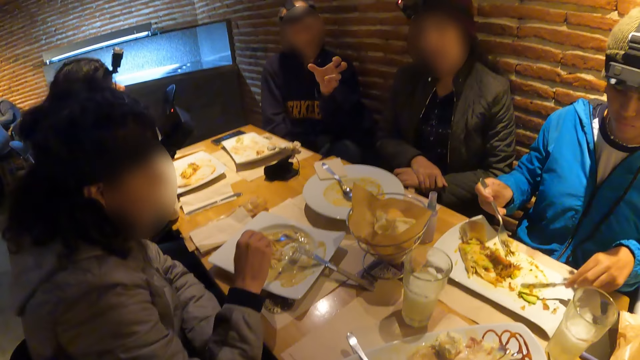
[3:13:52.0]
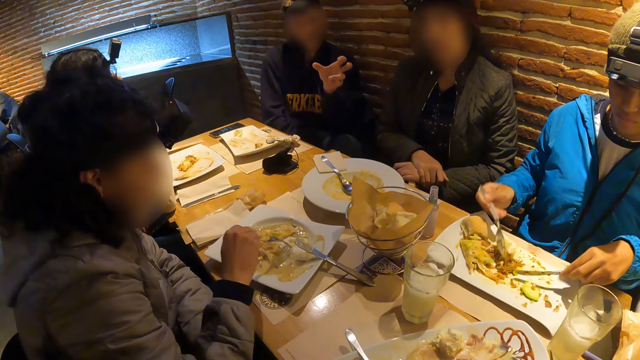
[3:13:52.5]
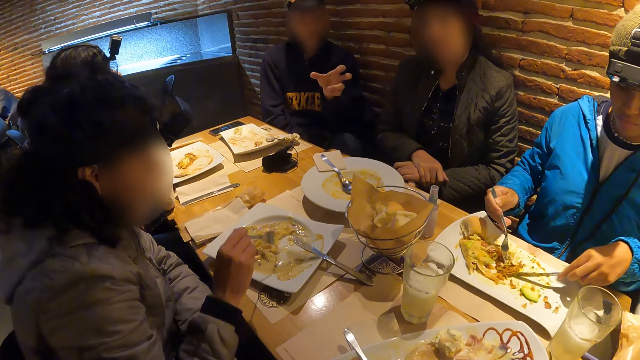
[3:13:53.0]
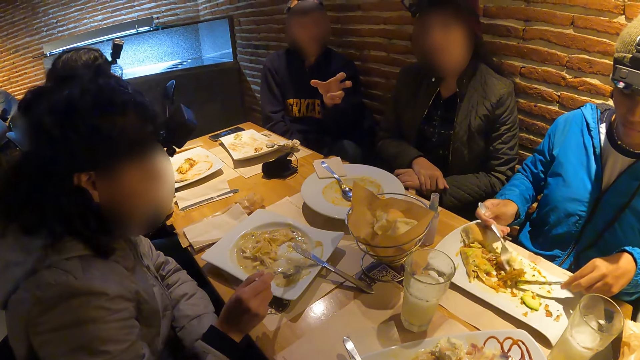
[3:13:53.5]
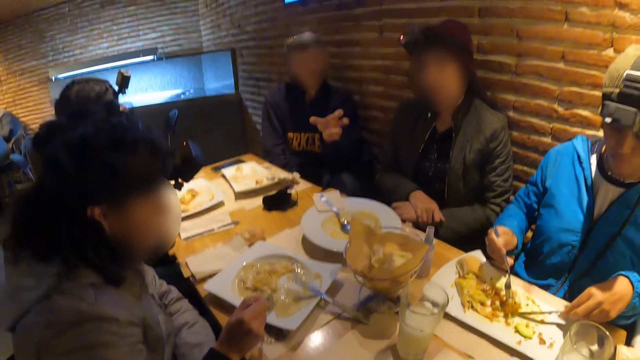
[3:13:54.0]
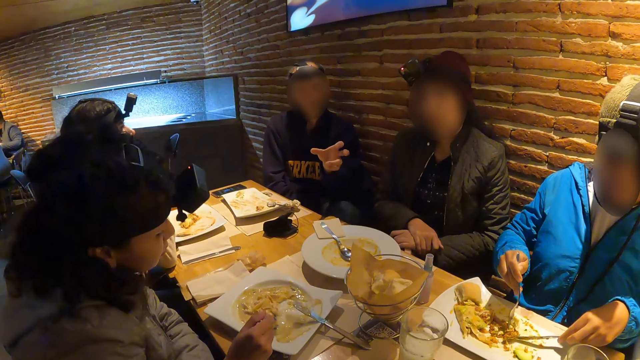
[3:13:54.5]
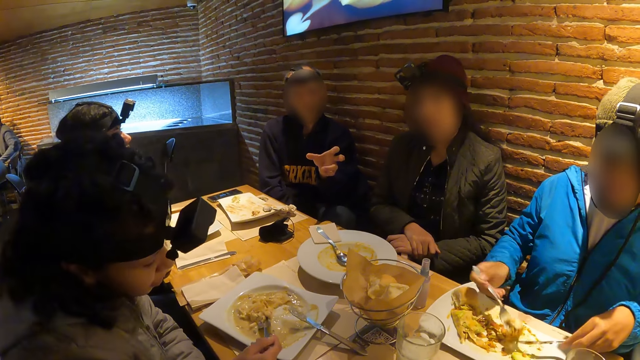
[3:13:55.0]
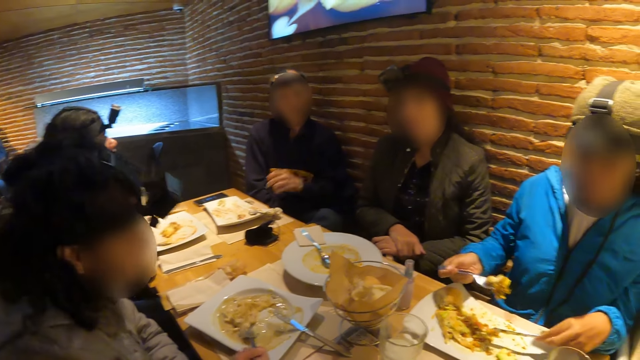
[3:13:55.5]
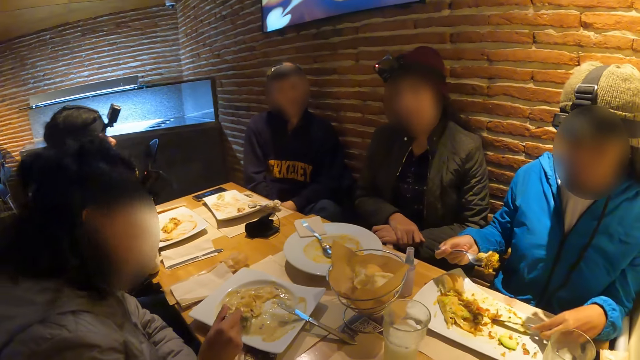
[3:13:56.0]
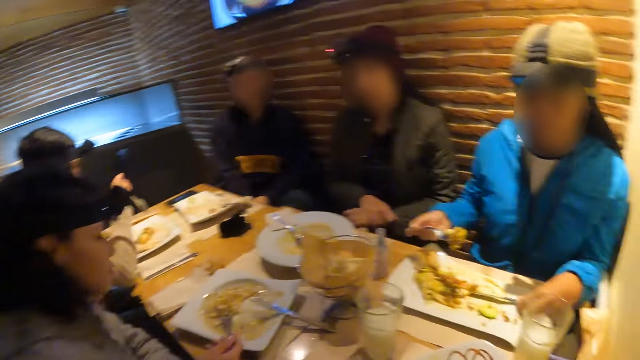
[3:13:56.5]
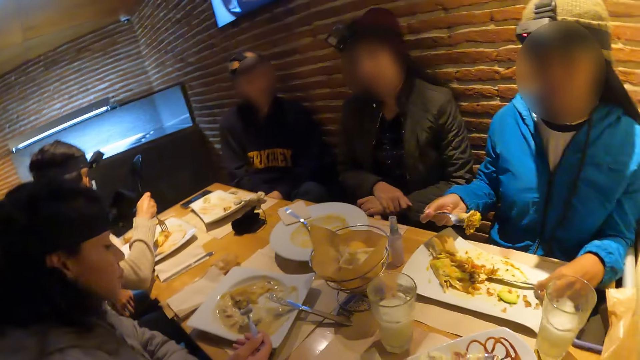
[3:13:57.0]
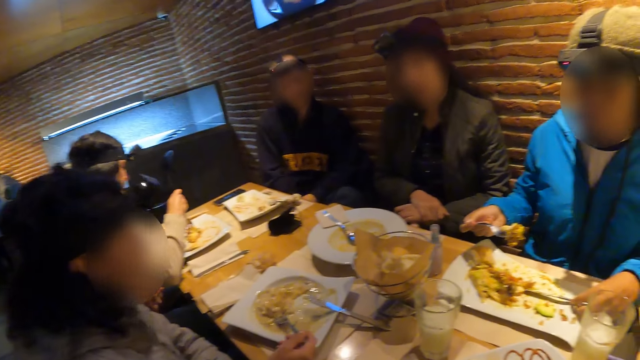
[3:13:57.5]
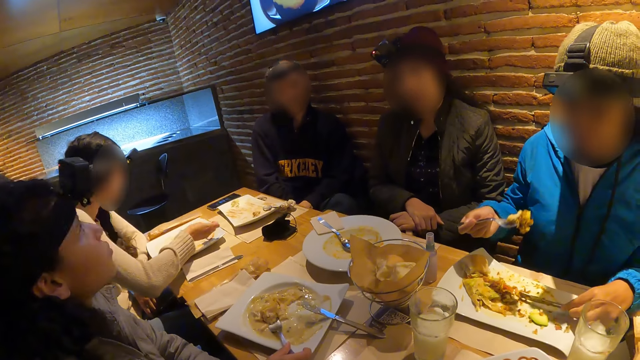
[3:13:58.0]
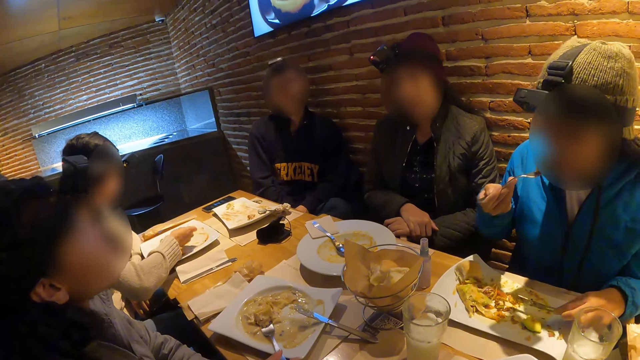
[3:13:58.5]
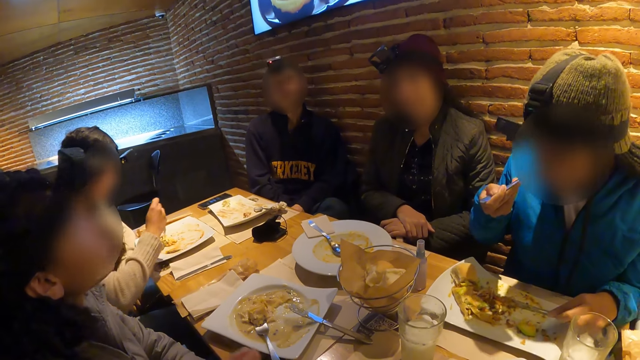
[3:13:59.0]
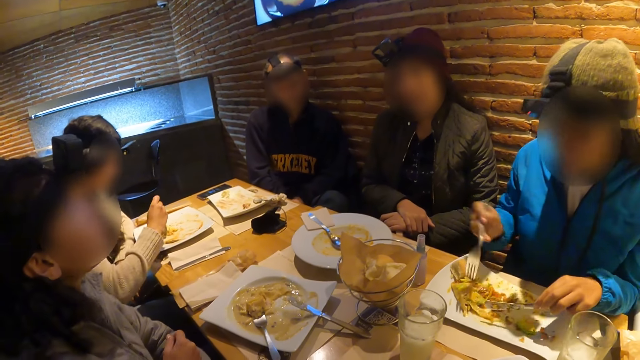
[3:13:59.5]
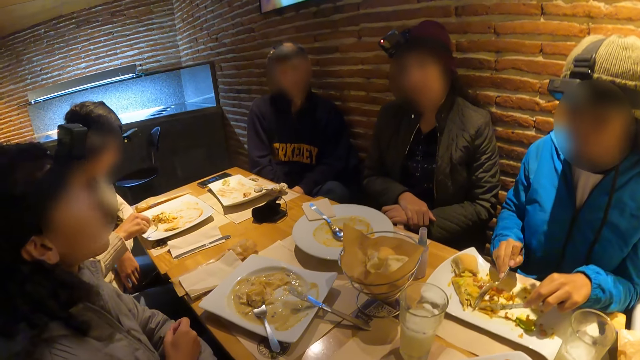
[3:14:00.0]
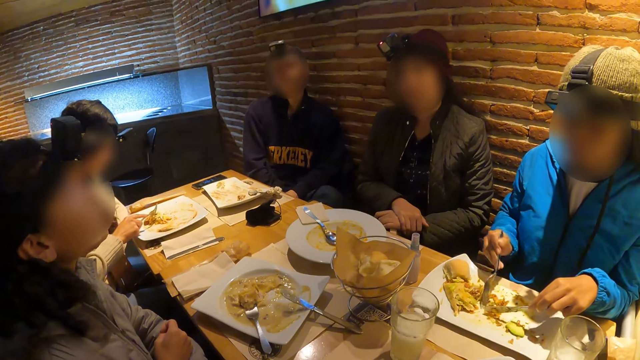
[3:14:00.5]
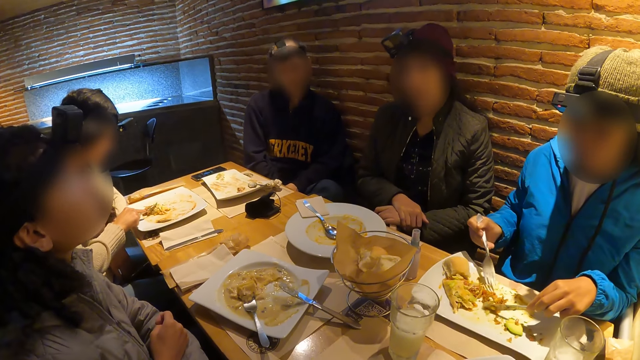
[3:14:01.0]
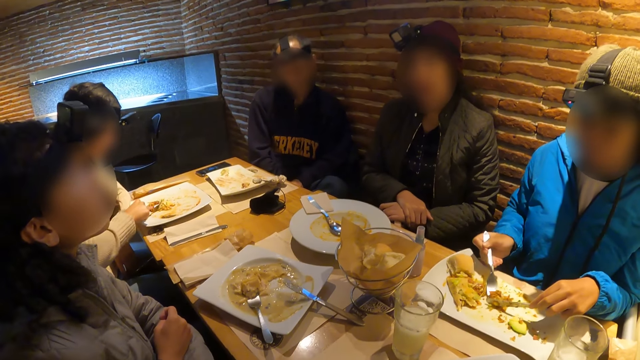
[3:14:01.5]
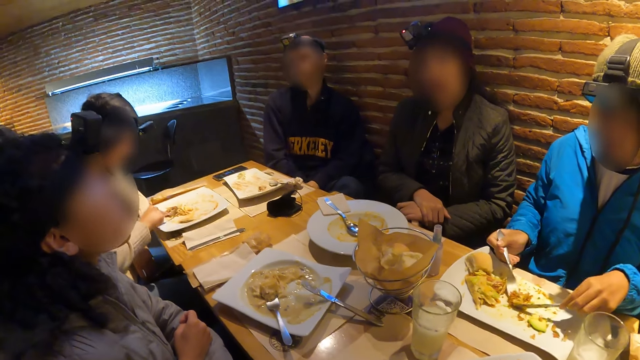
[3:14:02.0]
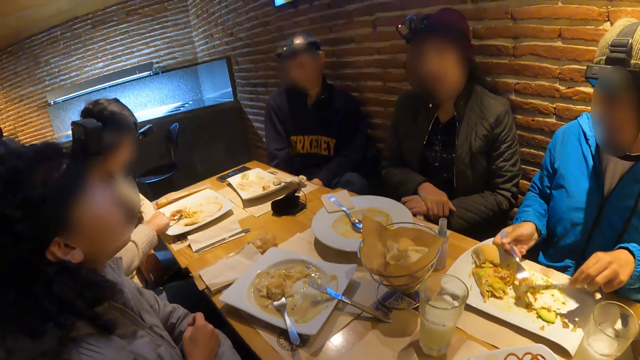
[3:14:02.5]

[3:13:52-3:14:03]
A woman packs food with the fork in her right hand. A person eats food. Another woman eats with the fork in her right hand. The other woman picks food with a knife and fork with both hands.

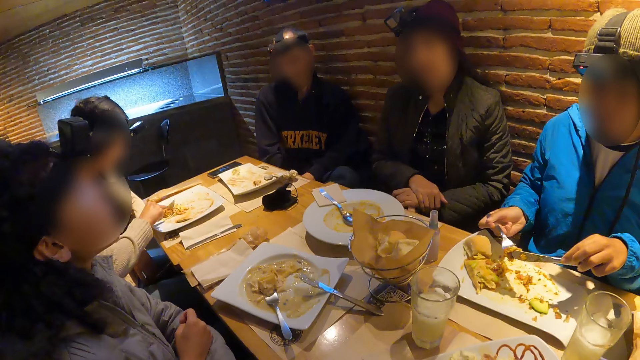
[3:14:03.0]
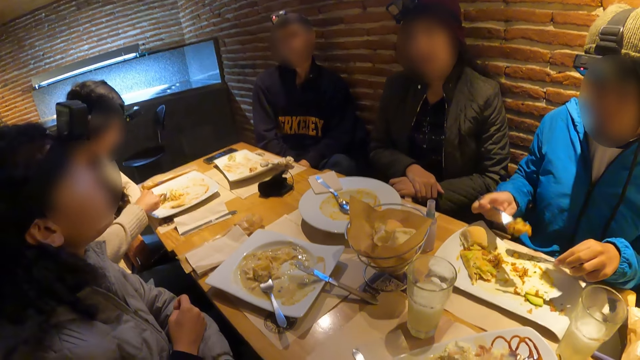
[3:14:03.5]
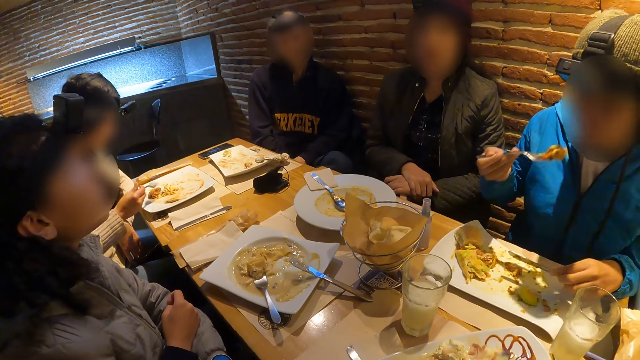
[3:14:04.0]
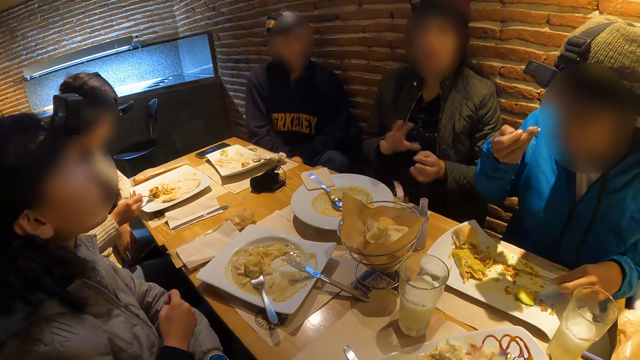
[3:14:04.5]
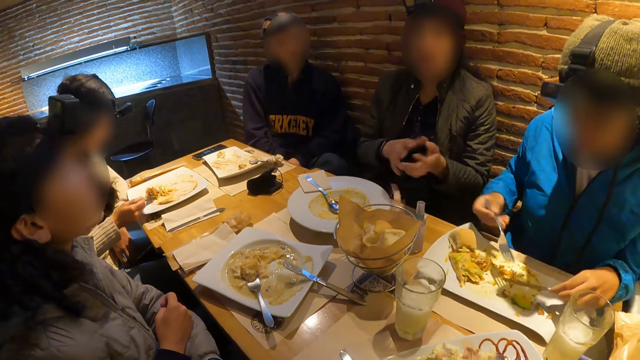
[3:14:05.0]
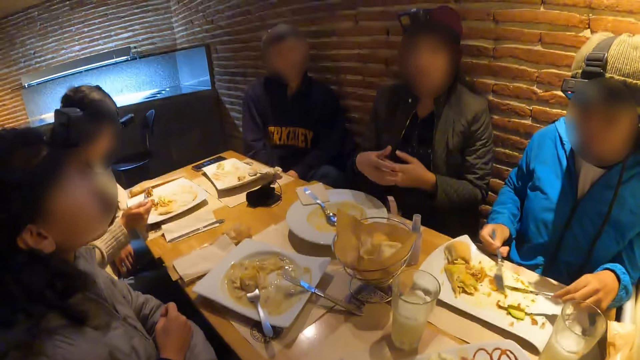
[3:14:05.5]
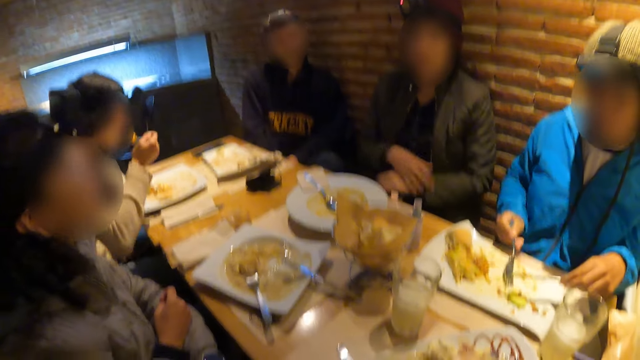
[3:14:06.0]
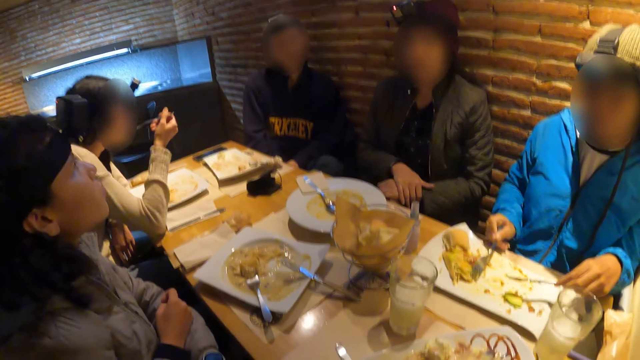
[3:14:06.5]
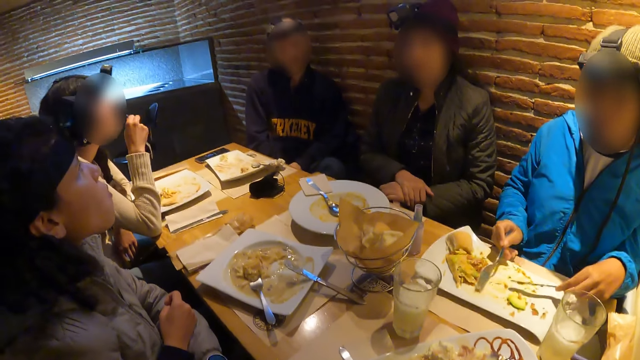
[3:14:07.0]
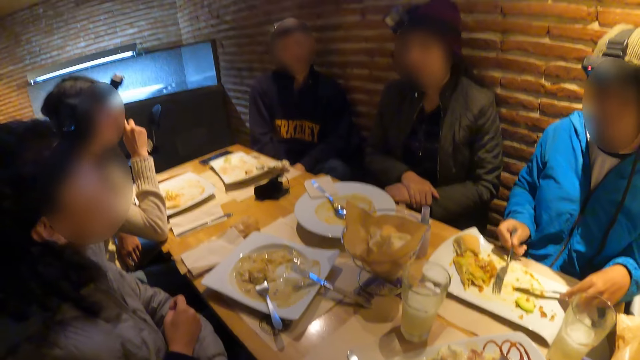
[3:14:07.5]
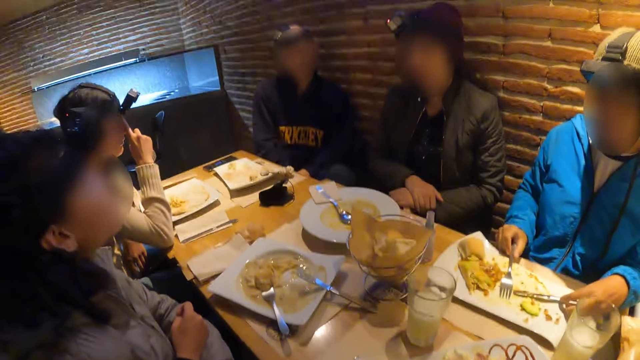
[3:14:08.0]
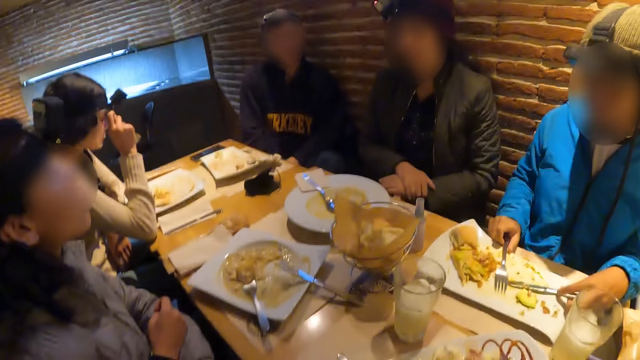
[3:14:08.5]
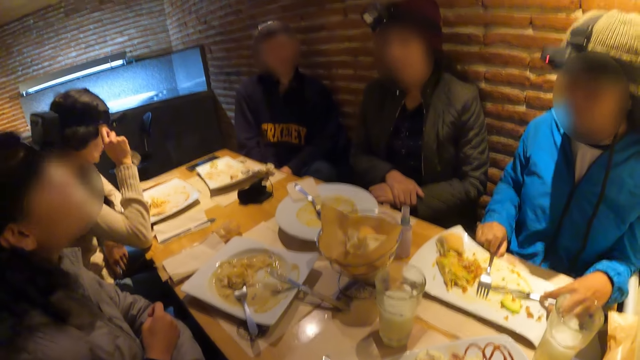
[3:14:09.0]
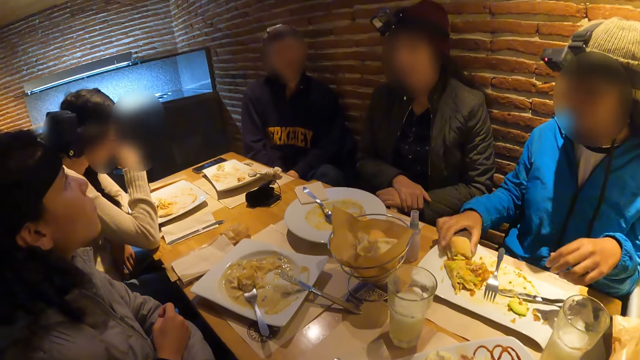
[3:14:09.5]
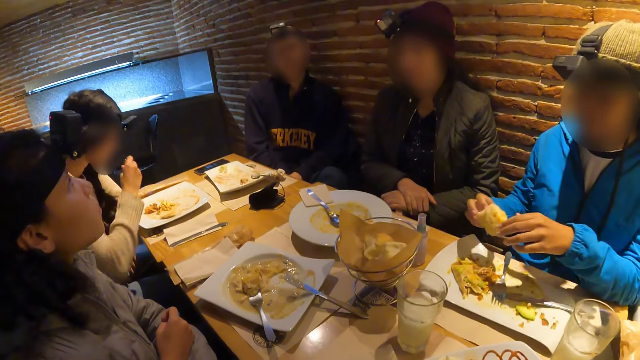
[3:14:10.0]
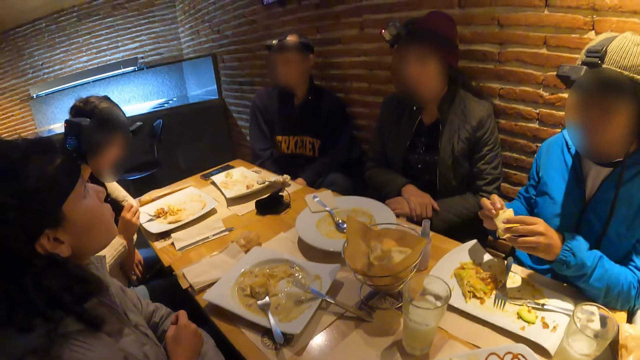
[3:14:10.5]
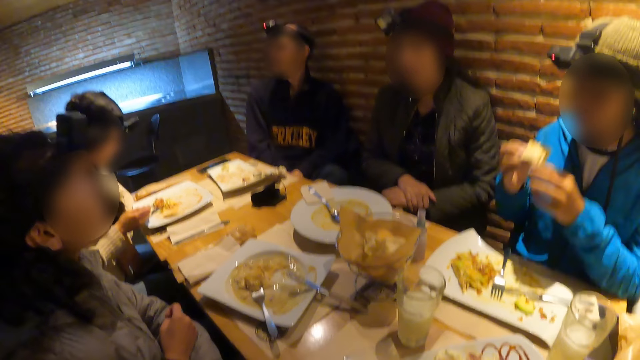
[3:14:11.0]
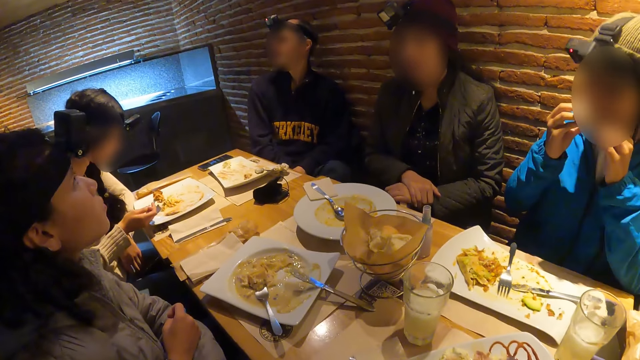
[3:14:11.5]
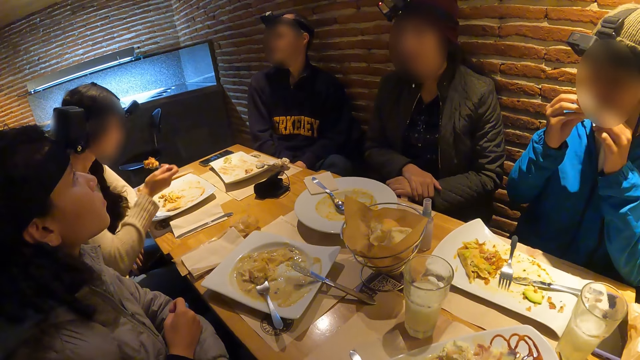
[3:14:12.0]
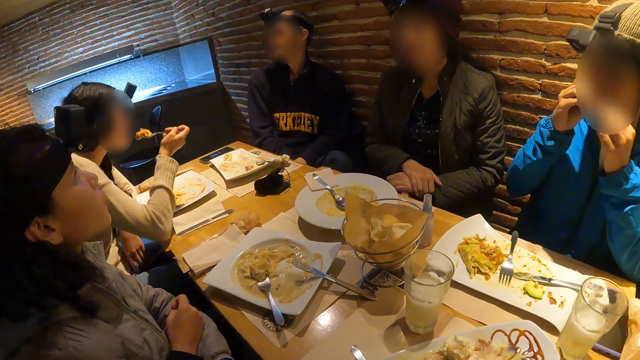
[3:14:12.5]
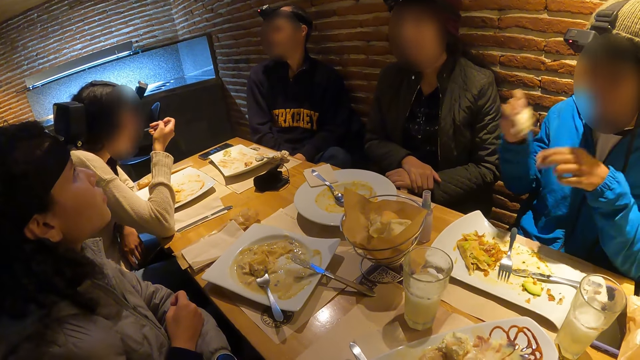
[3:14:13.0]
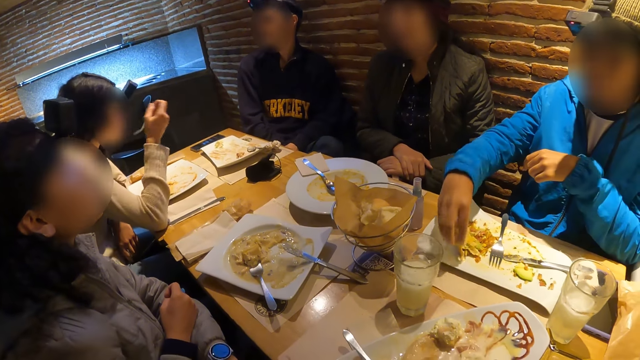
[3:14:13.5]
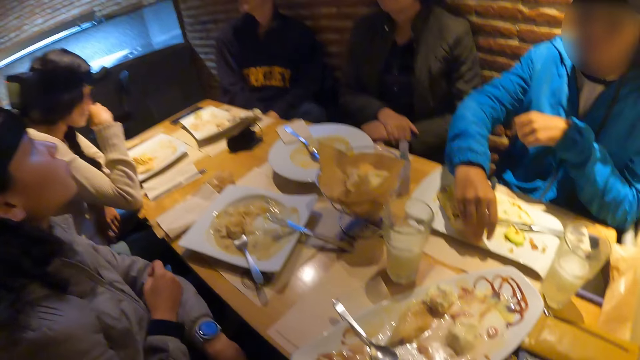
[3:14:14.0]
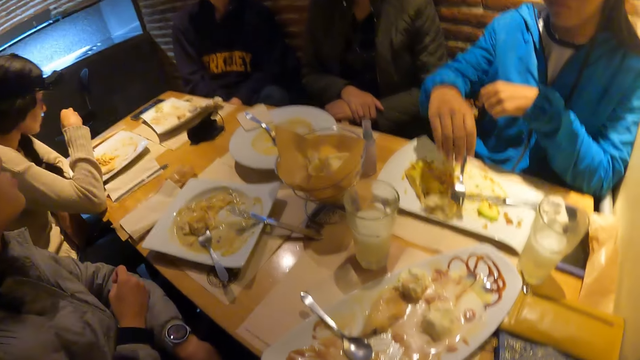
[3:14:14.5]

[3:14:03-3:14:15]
A woman eats with the fork in her right hand. The camera wearer looks around. A man gesticulates with both hands. Another woman puts food in her mouth with a fork in her right hand. The first woman packs food on the plate with the fork in her right hand, grabs food with her right hand, and puts food in her mouth with both hands. The other woman puts food in her mouth with the fork in her right hand. The first woman puts food on the plate with her right hand.
